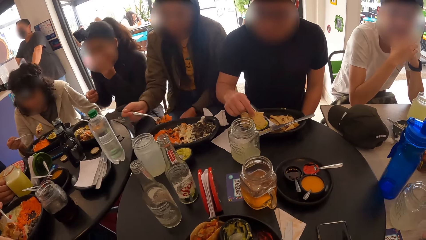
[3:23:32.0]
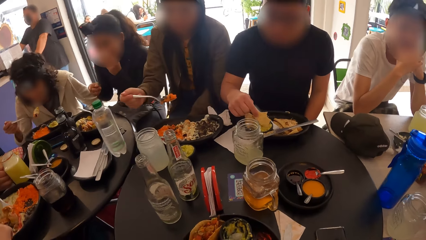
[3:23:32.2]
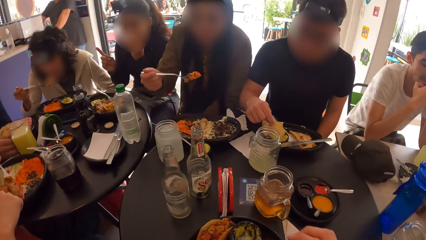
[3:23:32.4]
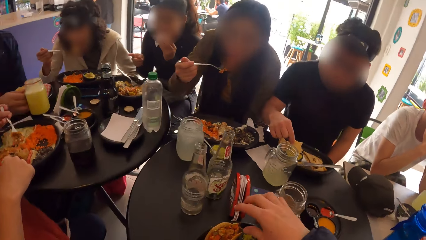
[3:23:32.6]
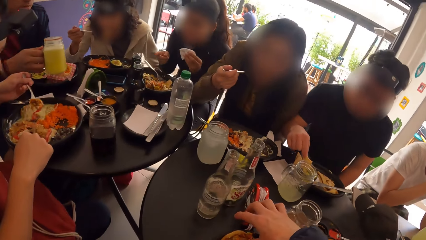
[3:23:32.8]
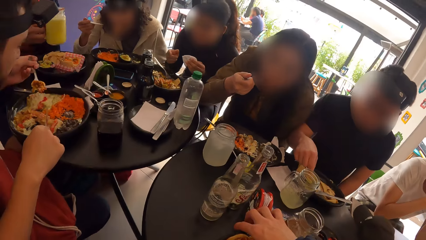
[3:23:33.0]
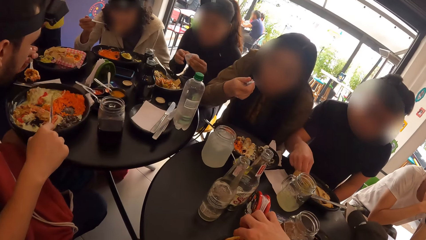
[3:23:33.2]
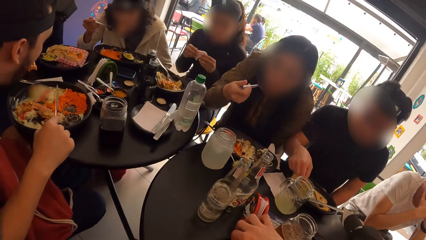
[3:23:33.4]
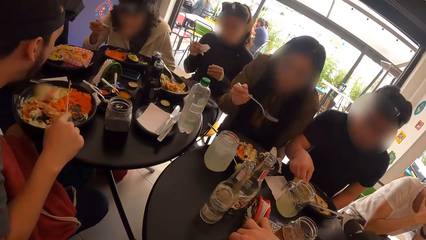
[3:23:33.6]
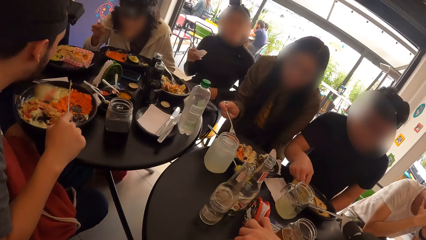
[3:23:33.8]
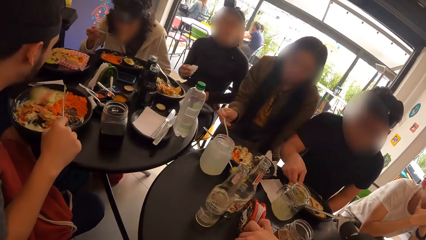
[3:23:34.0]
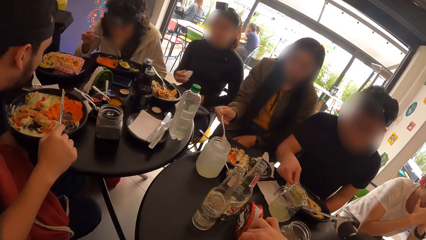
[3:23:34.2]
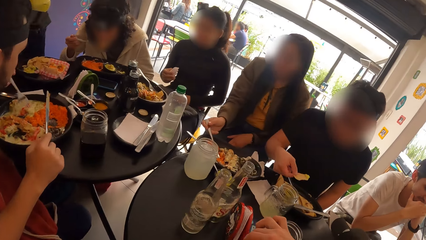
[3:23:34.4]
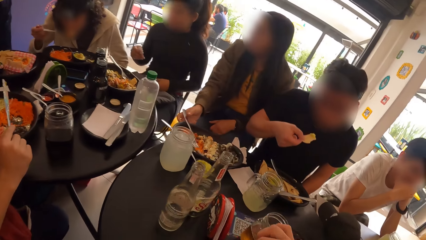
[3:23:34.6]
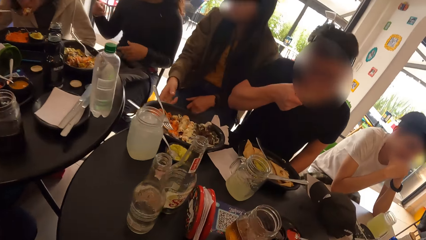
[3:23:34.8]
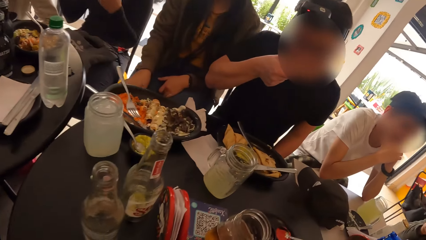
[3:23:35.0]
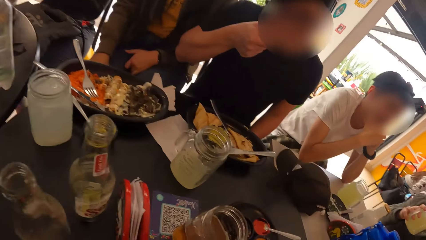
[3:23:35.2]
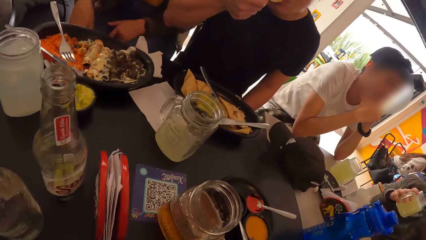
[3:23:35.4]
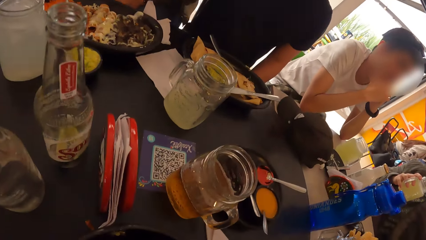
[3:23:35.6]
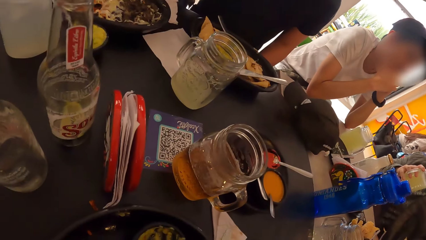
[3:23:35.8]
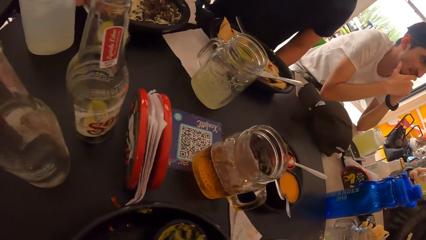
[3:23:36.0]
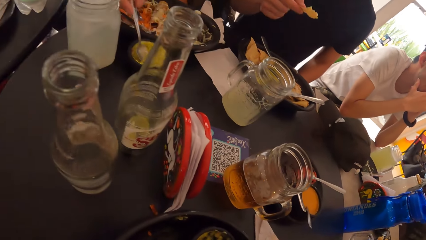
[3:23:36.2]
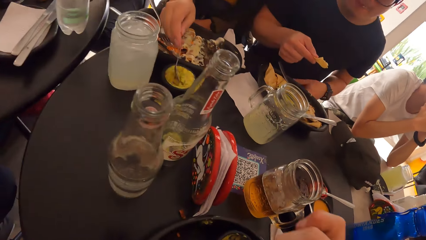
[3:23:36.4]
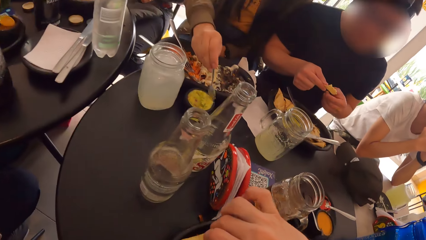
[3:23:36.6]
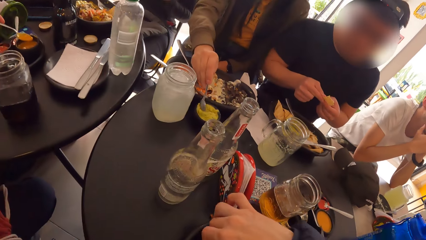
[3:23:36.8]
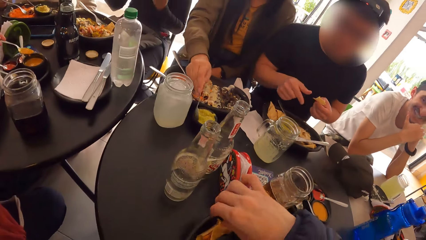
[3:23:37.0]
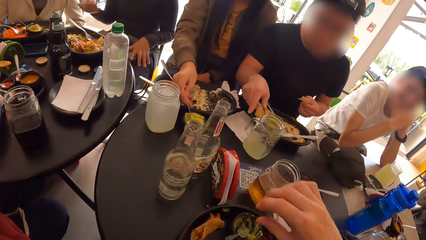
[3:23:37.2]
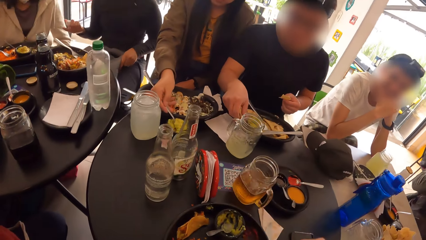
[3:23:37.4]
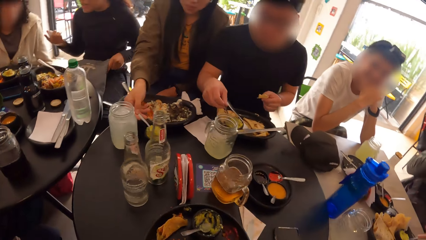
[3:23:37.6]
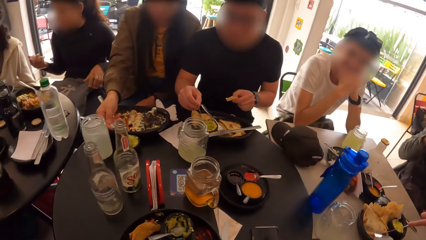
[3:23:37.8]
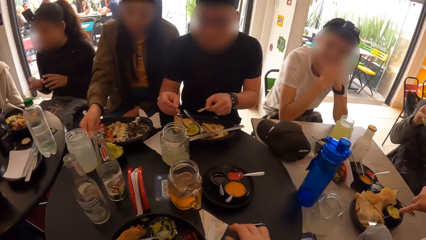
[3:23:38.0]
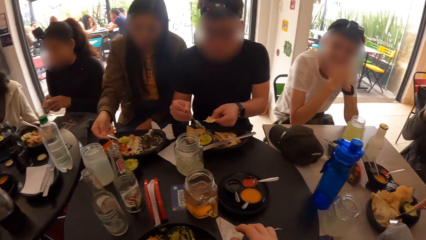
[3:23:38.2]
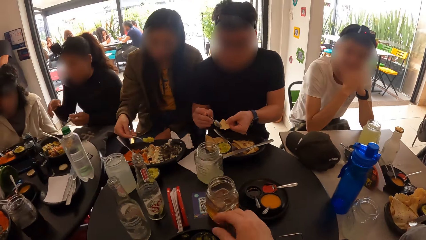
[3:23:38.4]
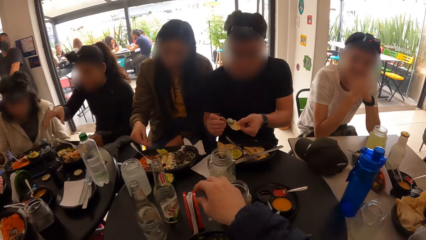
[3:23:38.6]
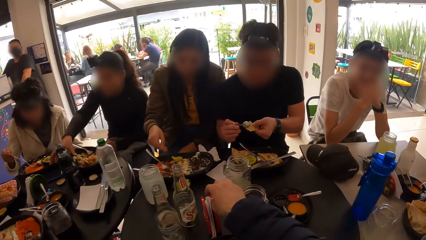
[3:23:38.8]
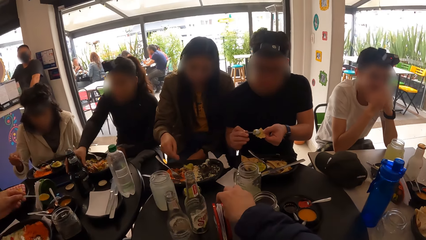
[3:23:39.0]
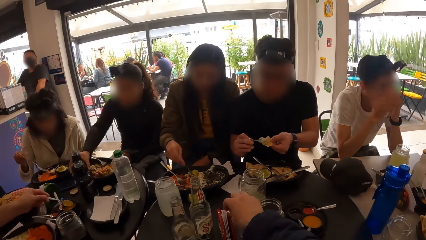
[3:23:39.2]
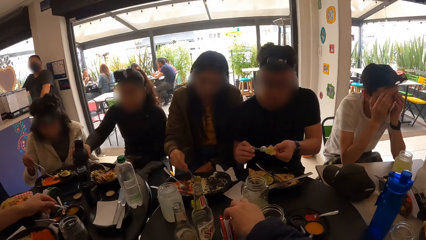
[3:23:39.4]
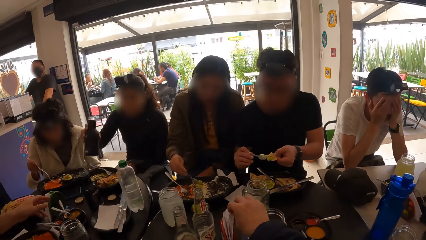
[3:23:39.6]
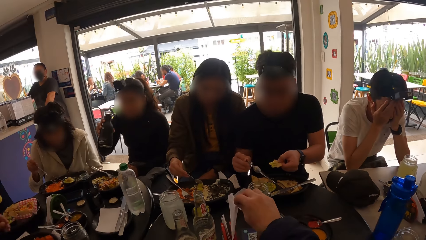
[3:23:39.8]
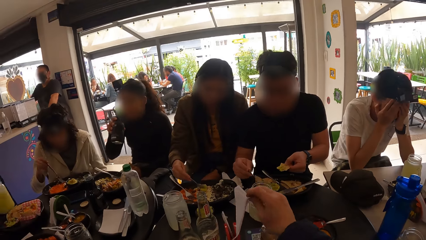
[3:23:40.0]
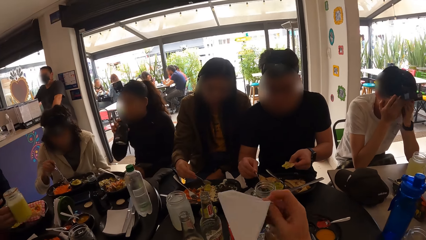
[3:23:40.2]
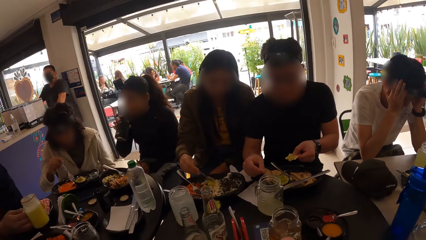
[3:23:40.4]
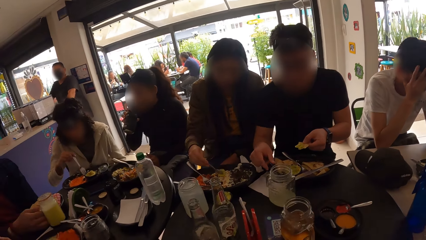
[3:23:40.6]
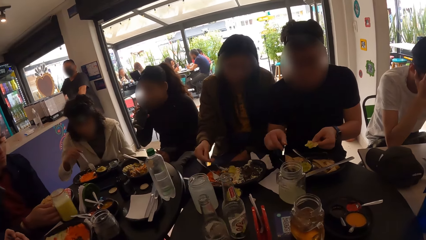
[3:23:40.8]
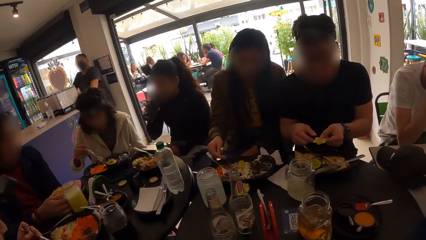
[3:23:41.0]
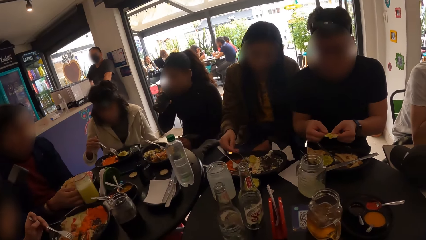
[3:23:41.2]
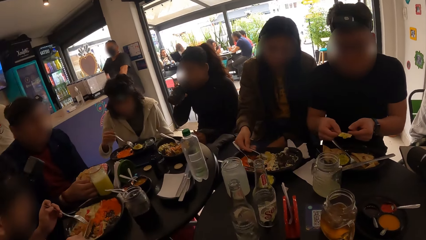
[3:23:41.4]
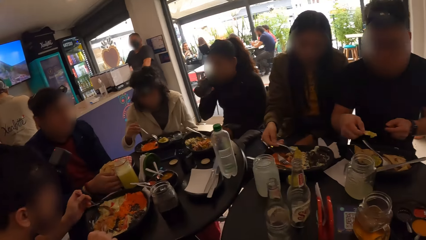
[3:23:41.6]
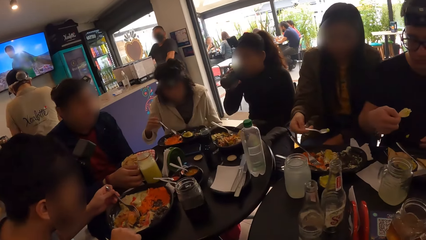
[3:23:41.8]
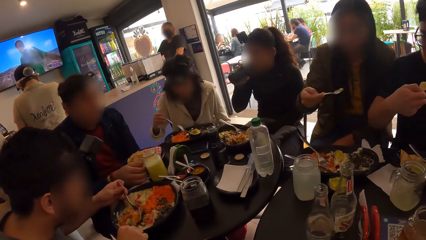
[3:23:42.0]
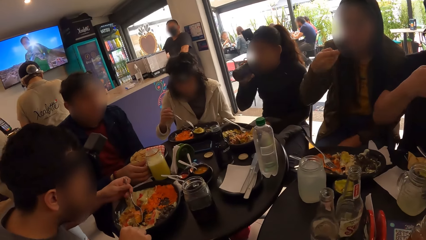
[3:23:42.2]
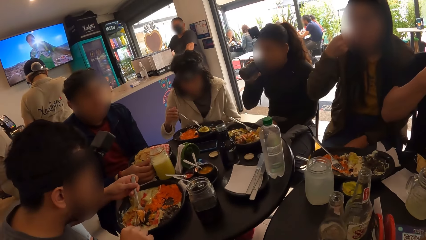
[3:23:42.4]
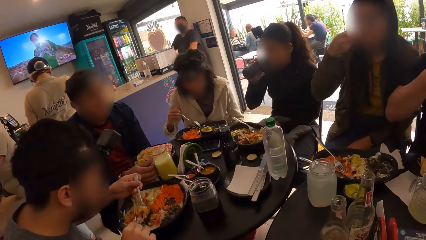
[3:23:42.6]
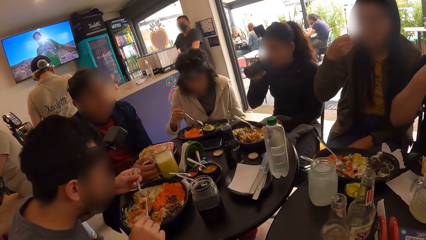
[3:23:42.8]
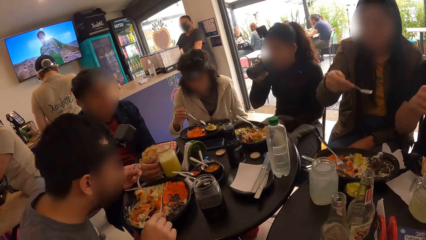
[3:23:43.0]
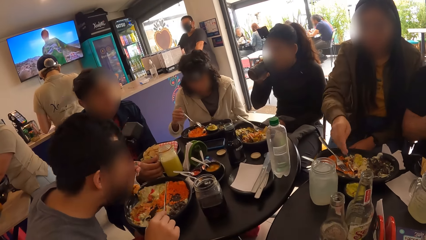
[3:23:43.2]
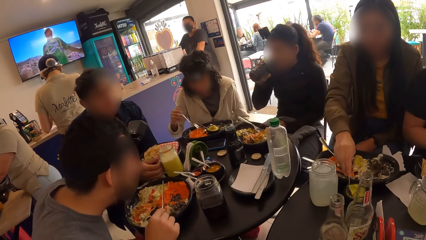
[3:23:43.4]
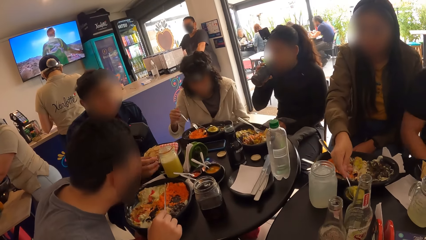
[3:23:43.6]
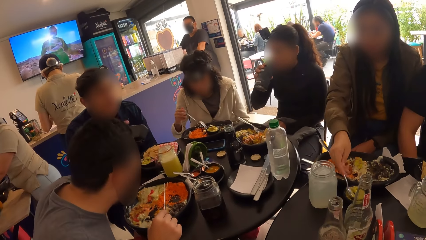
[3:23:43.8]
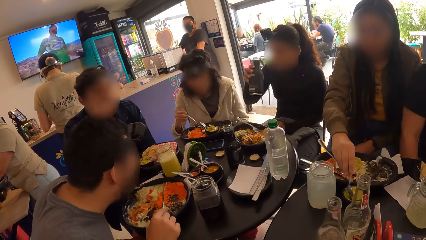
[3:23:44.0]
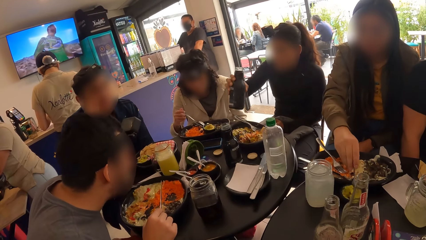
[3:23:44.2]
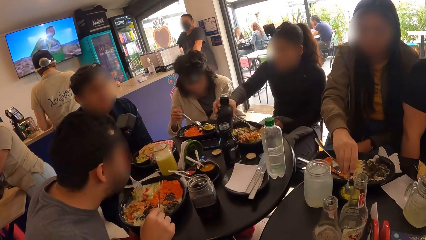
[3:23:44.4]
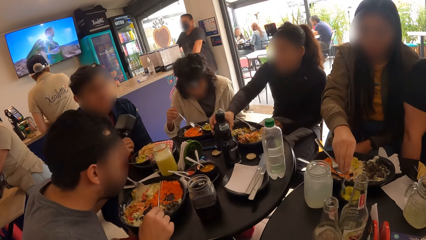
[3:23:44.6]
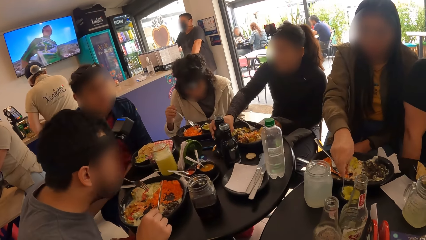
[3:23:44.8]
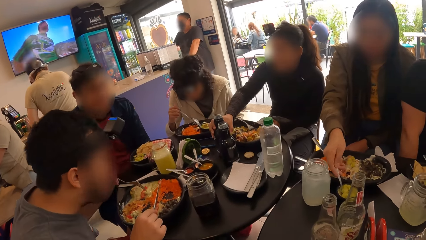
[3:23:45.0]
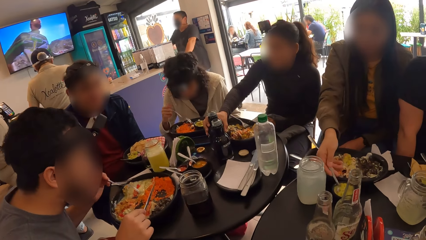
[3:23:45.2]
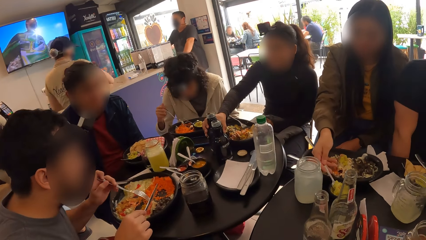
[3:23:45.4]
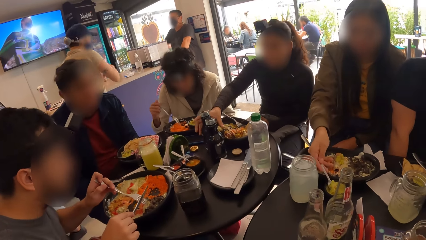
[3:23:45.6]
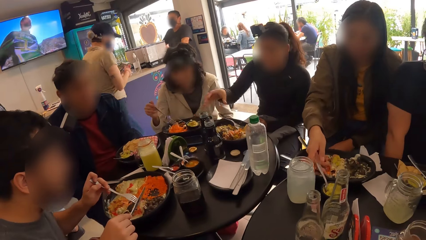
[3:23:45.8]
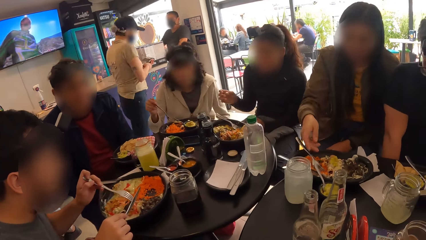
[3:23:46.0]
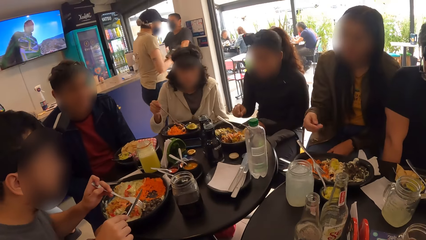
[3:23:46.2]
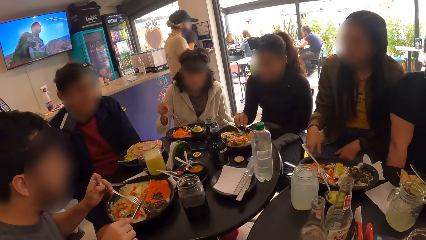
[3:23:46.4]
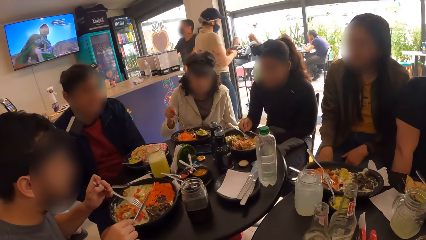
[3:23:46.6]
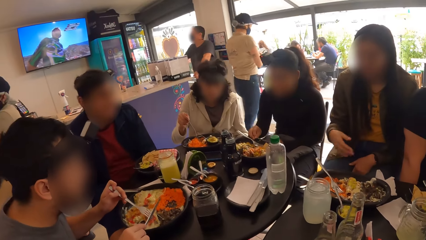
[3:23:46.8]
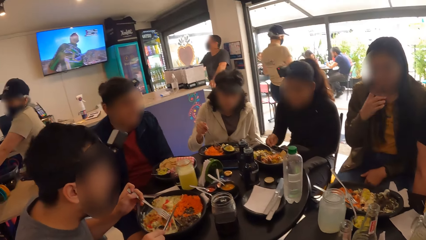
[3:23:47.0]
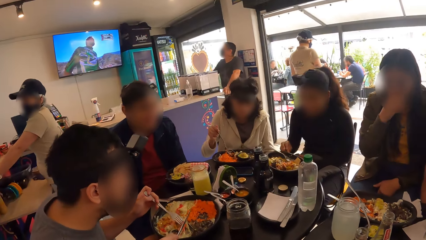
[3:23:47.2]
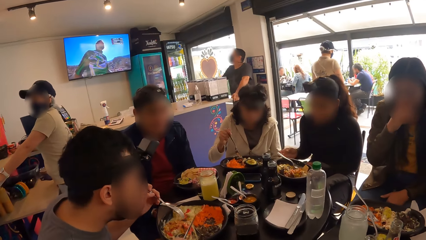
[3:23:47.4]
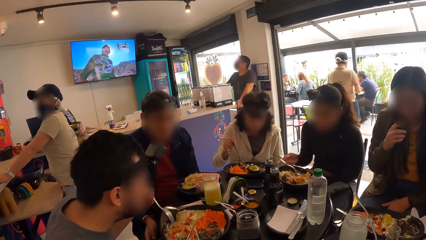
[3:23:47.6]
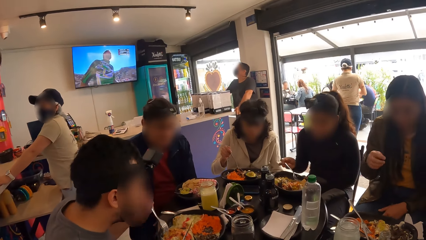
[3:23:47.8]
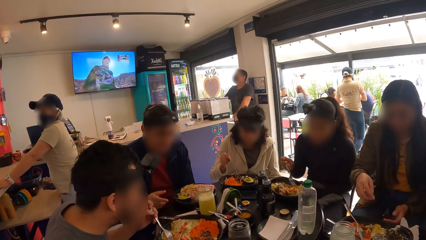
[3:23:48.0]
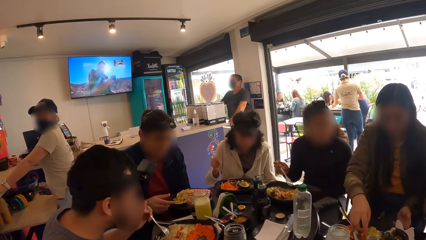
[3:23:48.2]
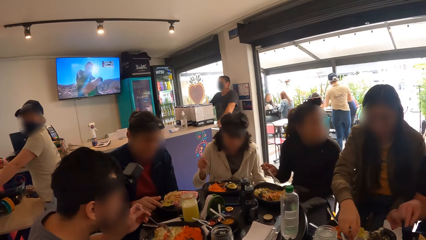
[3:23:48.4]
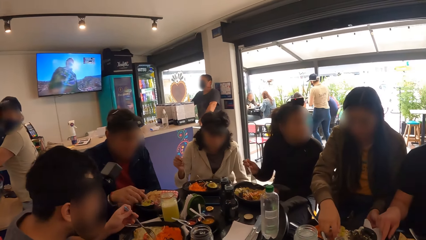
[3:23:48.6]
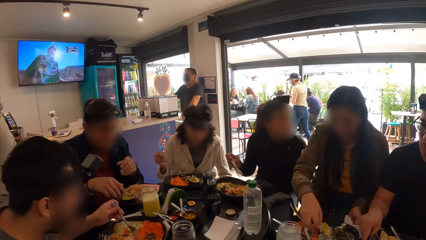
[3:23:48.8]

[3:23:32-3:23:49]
A woman eats food with a fork in her right hand. Another woman eats food with a fork in her right hand. A man eats with a spoon from a plate. The camera wearer picks food with his right hand. A third woman passes the tissue to her right hand. Another man eats with his right hand. The camera wearer eats food. The second man holds the food with both hands. The second woman mixes food with a spoon in a bowl. The second man picks a spoon of food on a flour wrap. The camera wearer picks a tissue with his right hand. The third woman picks a bottle with her right hand. The first man drops the spoon into a bowl with his right hand. The first woman mixes food with a fork in a plate with her right hand. A third man places both hands on his face. A fourth woman drinks from the bottle in her right hand. The camera wearer looks around the restaurant. A fourth man drops the cup on the table. The second woman eats food from the fork in her right hand. The second man eats food from his right hand. The first man eats food with a fork in his left hand. The second woman mixes food from the bowl with a spoon in her right hand. She drops the bottle in her right hand. She scoops food from the bowl with a spoon in her right hand. The first man mixes food with a fork in his left hand. The third woman picks a fork with her right hand.
